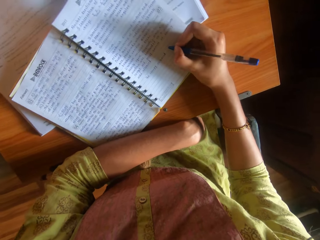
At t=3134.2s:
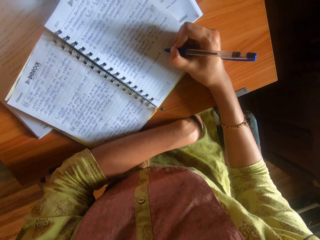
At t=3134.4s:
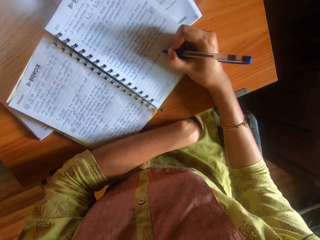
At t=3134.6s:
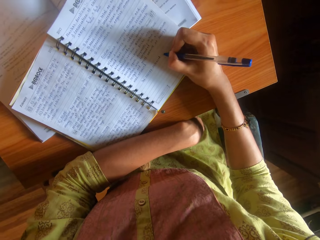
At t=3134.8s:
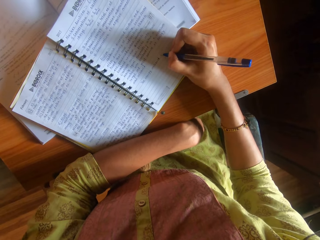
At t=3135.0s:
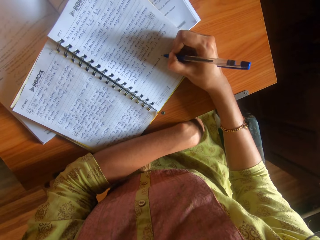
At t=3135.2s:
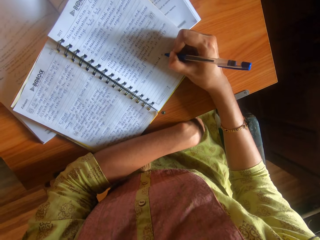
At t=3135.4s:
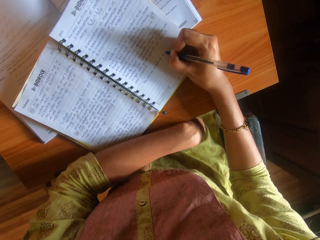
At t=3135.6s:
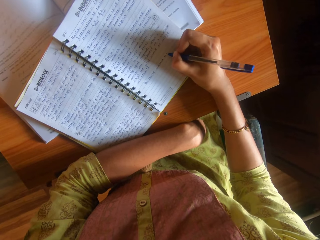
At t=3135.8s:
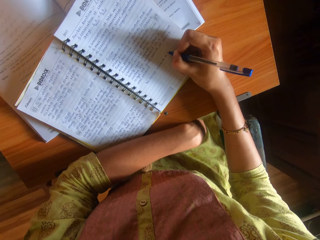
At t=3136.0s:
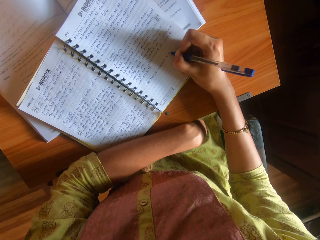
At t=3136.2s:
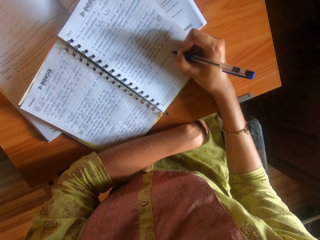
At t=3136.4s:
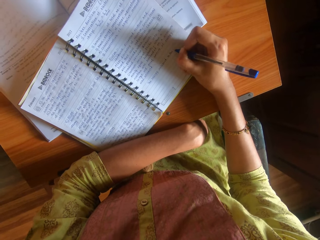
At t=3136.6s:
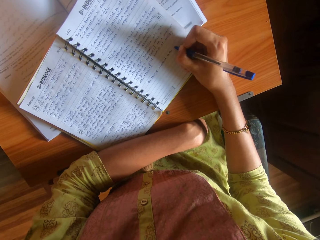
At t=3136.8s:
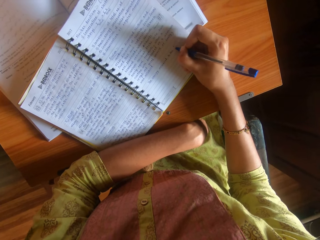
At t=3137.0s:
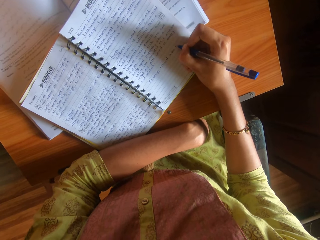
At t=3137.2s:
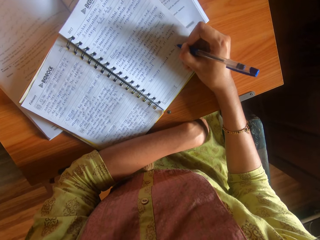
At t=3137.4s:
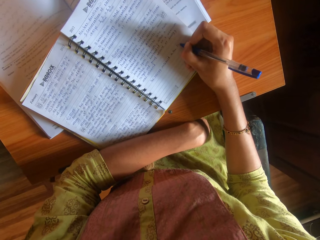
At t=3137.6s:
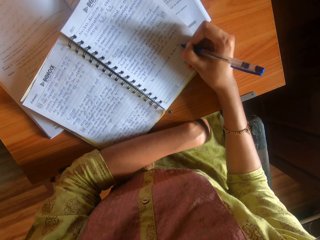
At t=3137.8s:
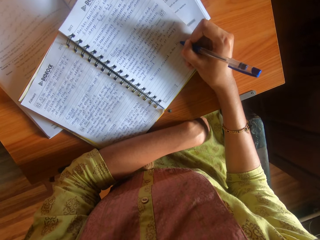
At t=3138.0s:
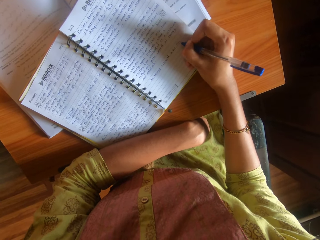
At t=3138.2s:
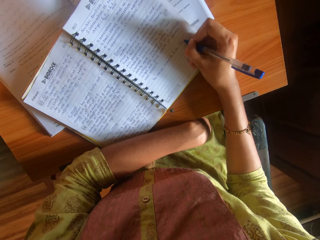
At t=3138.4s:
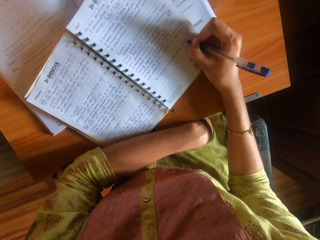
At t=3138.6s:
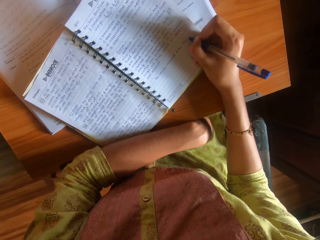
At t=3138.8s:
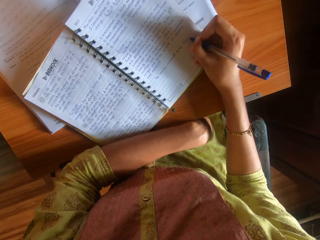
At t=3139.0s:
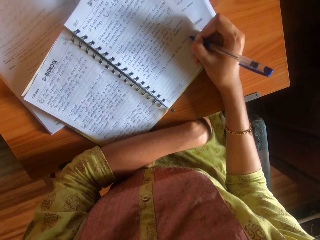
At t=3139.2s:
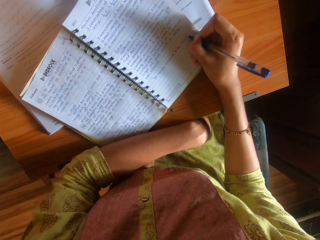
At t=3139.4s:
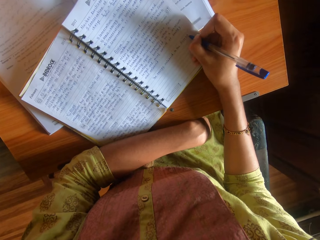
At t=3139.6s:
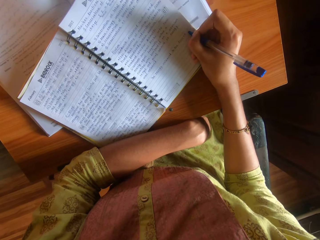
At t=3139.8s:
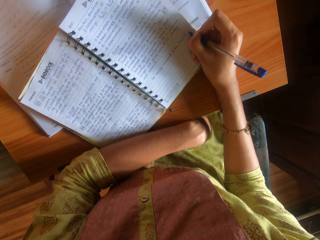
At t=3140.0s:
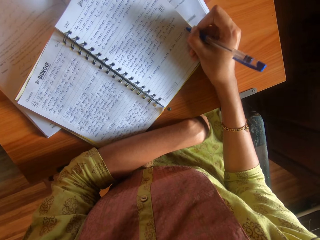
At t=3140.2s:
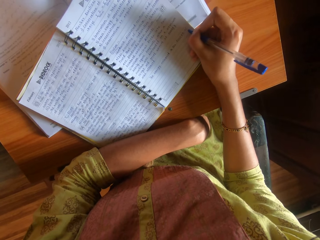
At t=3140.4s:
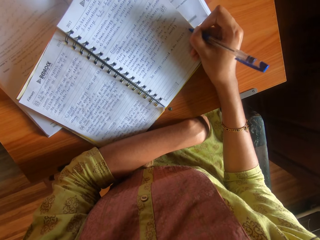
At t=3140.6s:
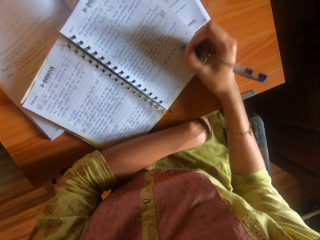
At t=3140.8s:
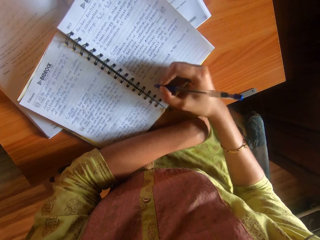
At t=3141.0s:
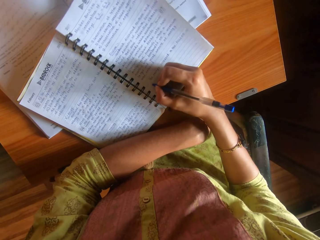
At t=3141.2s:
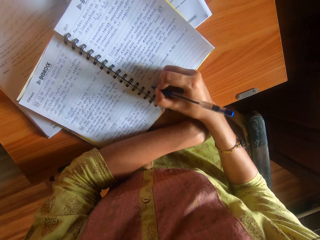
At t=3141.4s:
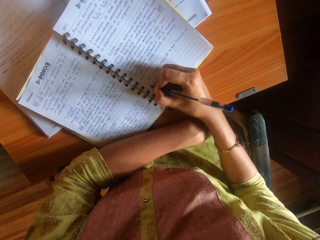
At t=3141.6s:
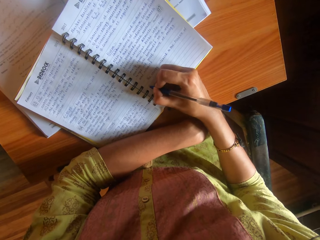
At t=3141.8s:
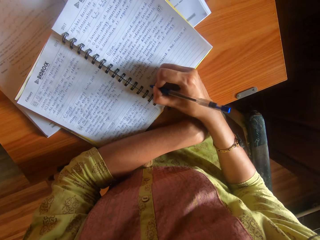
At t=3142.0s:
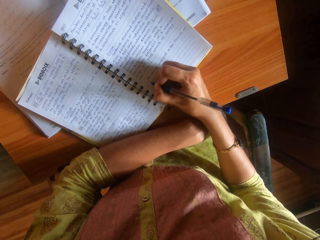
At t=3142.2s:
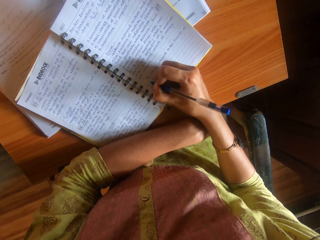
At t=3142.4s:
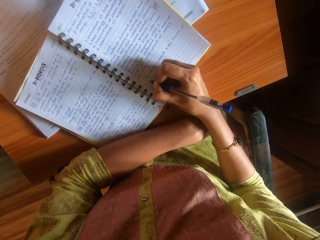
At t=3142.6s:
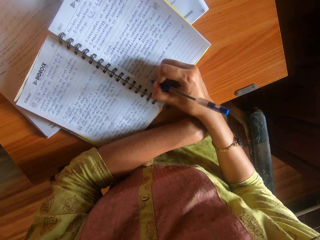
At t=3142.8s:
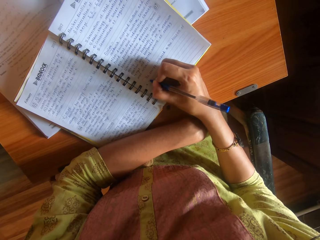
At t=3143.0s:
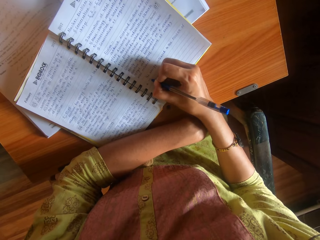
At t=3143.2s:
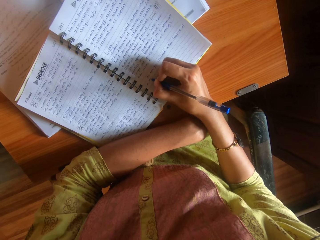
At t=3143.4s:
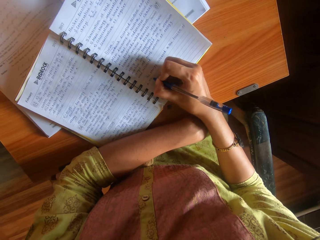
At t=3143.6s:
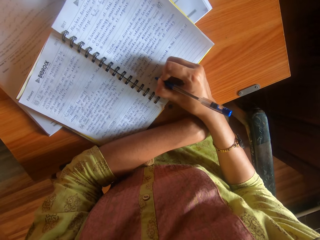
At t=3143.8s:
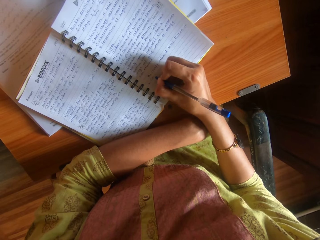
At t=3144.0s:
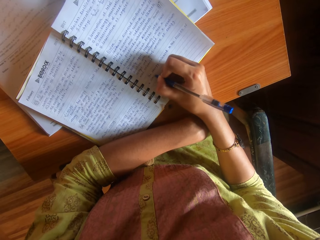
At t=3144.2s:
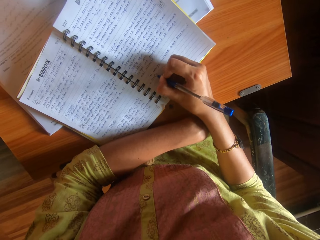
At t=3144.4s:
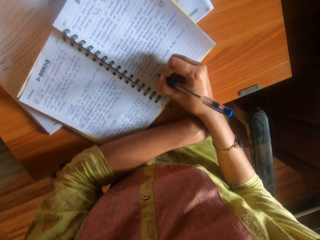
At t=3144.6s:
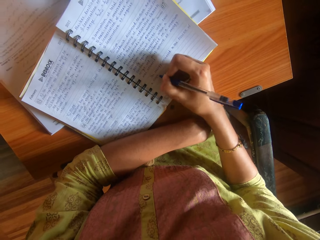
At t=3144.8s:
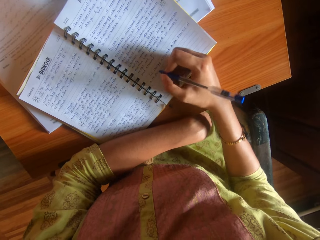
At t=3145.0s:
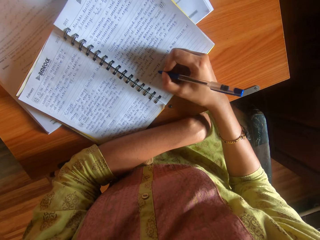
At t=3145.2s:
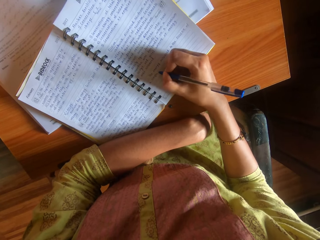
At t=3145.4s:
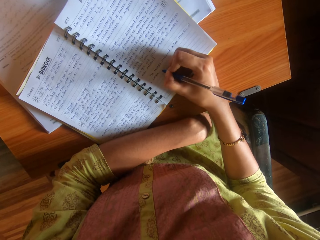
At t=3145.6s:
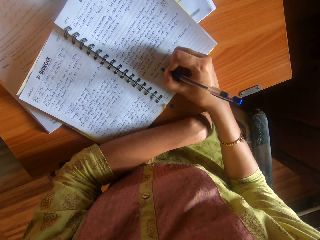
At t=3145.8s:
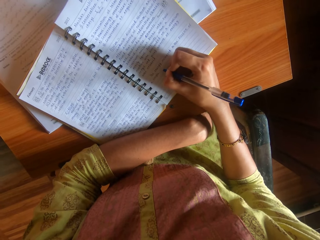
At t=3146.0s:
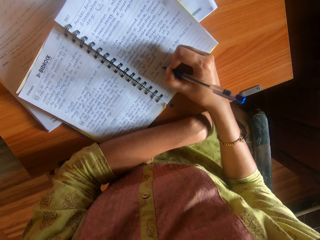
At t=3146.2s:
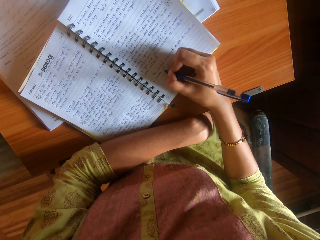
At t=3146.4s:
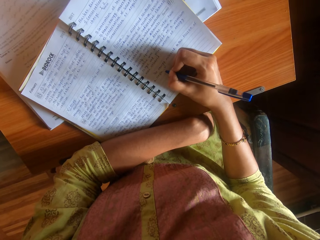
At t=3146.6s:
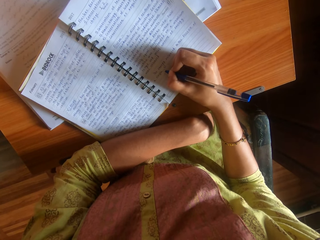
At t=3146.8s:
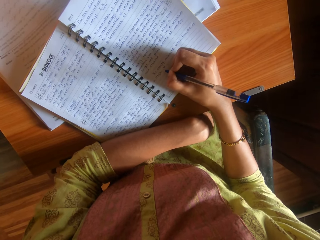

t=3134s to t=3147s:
The camera wearer moves the hand on the book. They write in the book.

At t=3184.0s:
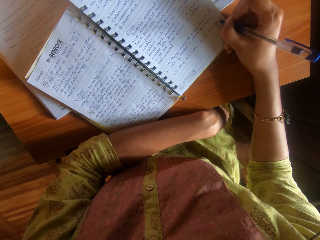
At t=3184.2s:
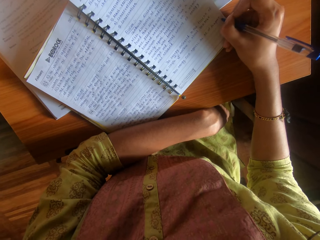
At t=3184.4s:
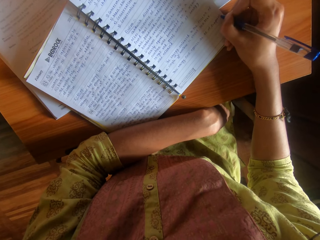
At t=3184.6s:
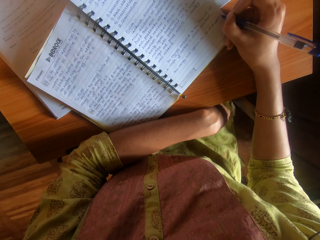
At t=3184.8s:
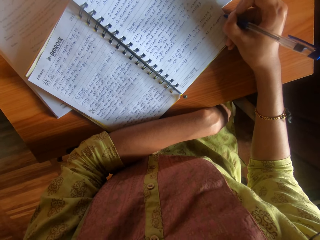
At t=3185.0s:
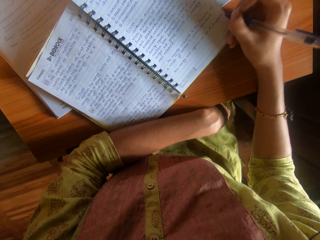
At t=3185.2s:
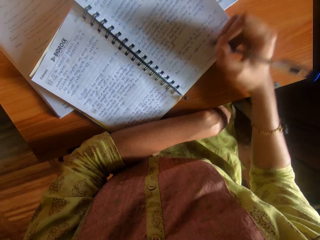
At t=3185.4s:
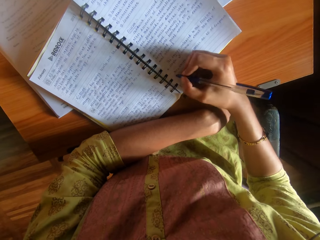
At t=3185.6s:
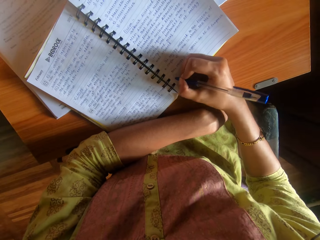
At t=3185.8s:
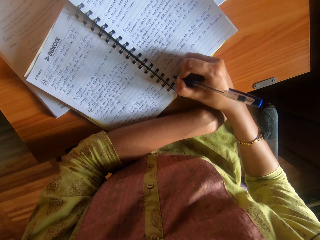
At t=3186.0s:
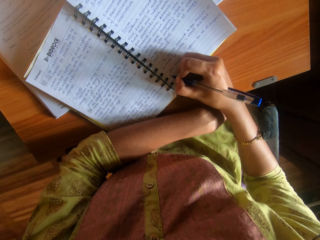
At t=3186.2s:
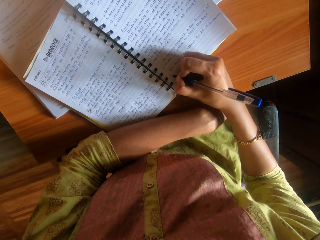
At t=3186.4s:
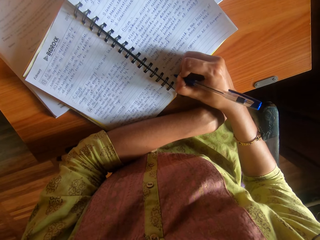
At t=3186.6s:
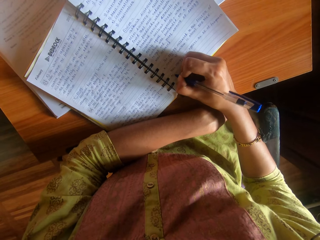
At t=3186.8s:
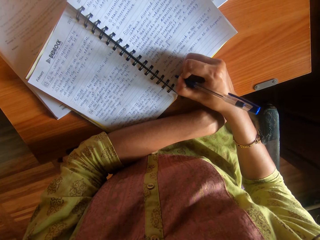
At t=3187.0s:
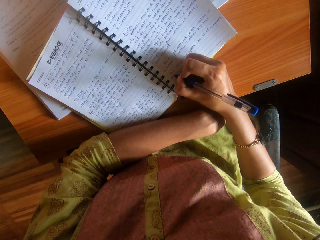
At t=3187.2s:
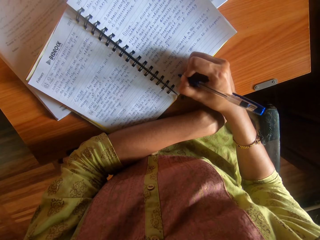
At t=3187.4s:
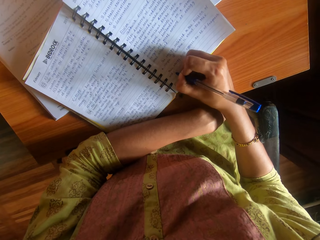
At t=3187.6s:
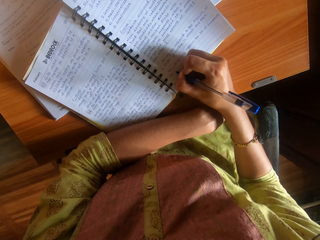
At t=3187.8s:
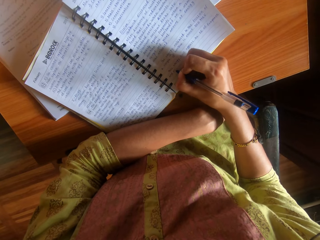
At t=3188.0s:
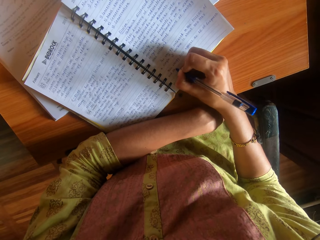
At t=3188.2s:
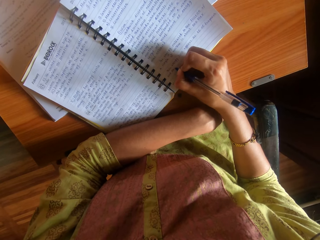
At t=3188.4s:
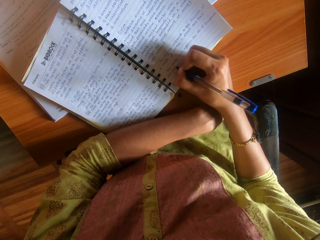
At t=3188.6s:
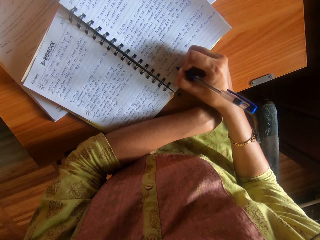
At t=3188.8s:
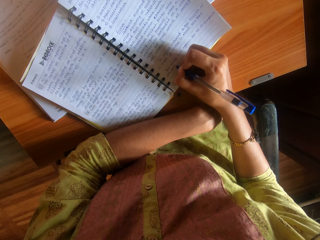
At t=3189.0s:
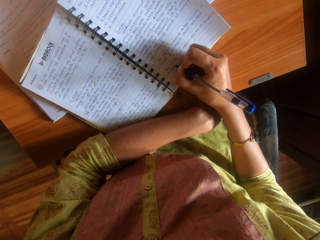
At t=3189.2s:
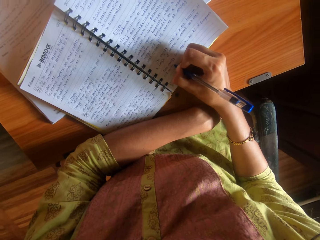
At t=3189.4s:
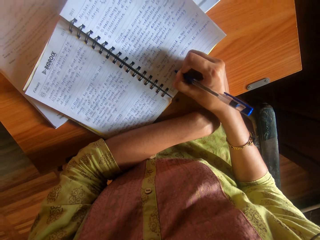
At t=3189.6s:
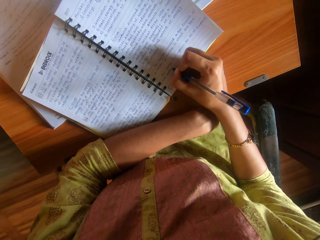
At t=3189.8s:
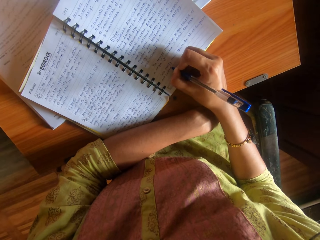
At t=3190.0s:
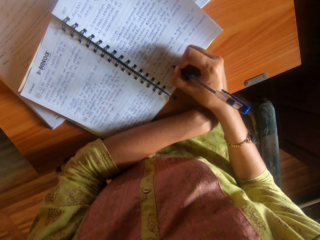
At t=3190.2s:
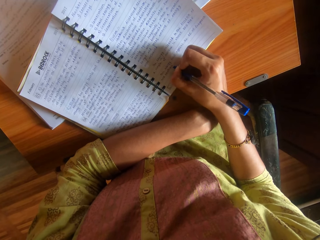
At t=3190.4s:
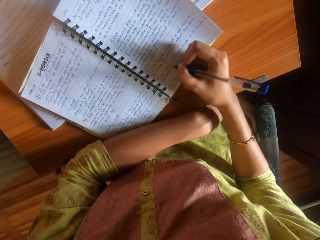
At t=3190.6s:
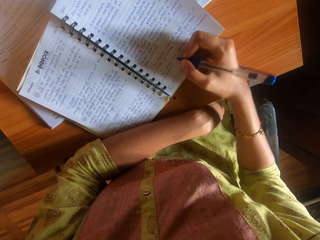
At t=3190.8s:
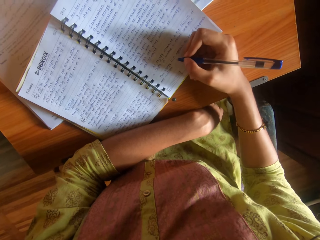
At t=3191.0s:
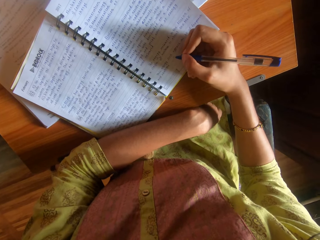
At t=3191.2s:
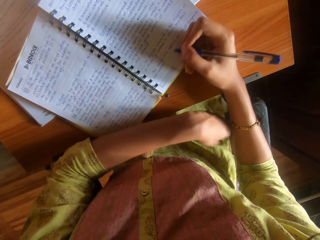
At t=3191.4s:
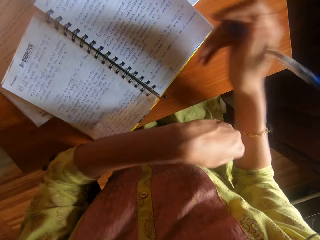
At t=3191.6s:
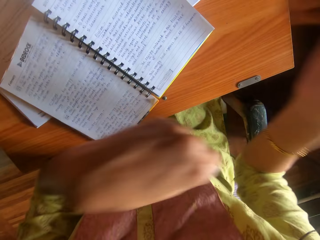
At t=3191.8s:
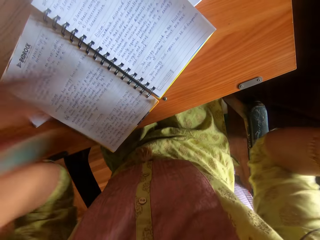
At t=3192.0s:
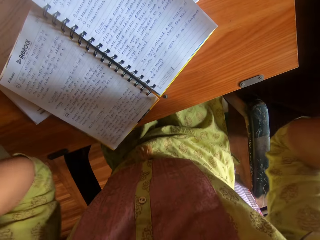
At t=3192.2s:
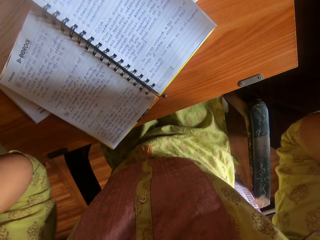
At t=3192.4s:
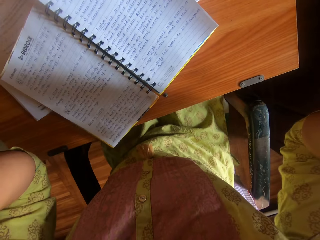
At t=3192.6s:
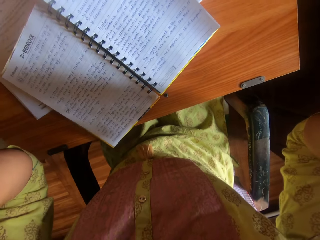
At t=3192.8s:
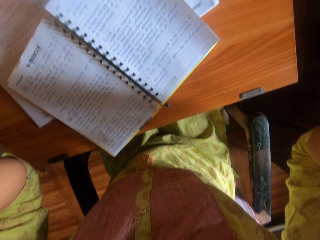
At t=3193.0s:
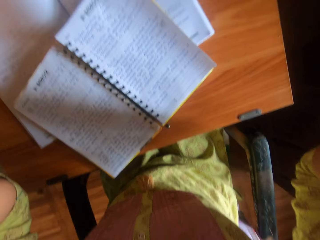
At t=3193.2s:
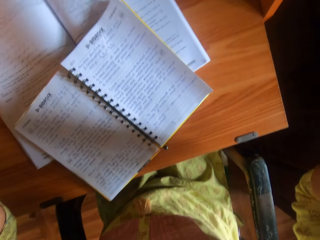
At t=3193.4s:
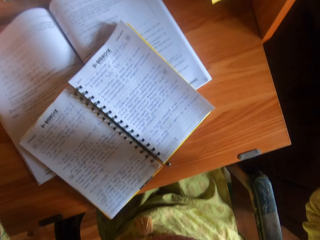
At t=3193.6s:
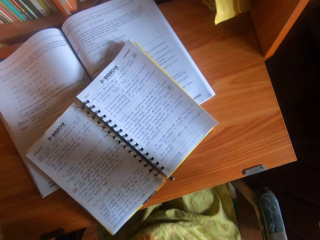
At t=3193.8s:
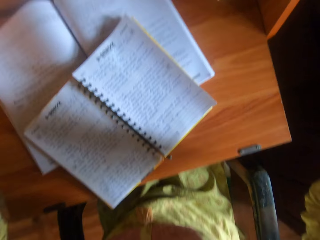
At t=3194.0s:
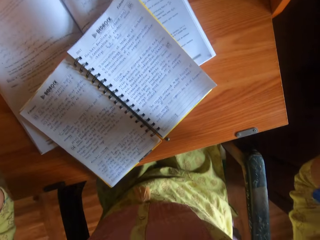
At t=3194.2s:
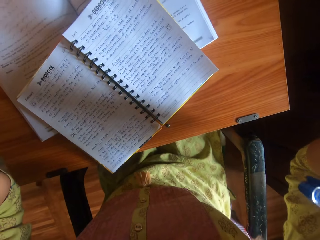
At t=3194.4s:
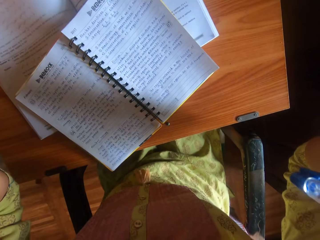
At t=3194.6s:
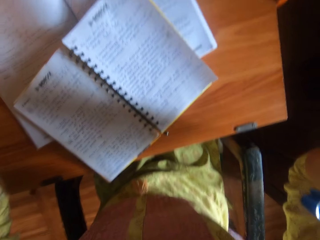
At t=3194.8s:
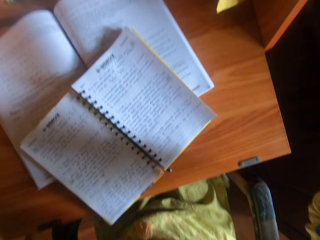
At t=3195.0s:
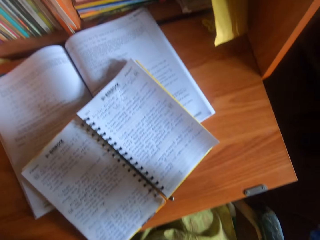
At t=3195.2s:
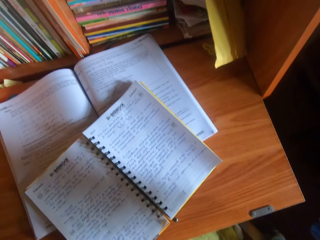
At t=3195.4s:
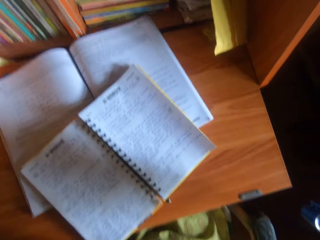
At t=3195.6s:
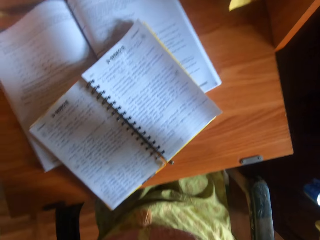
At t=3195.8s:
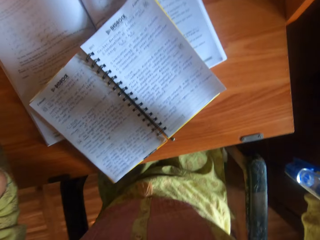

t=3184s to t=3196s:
The camera wearer moves the hand on the book. She writes on the book. She moves the hand to the camera. She adjusts the camera on her head with both hands.
